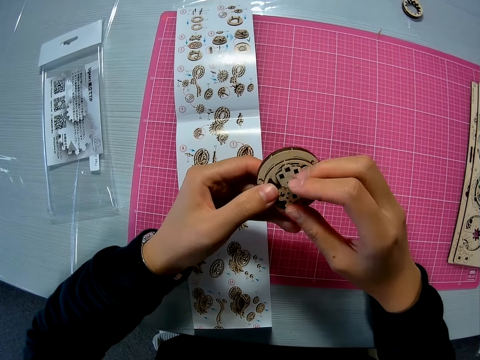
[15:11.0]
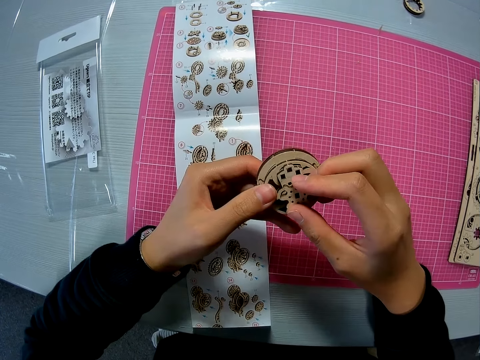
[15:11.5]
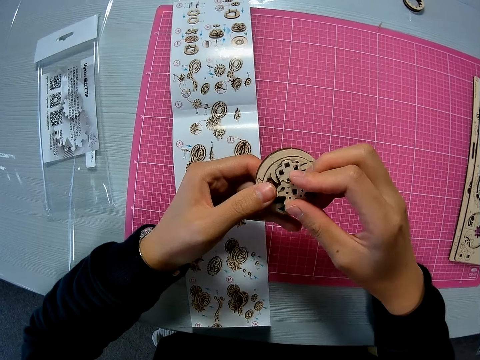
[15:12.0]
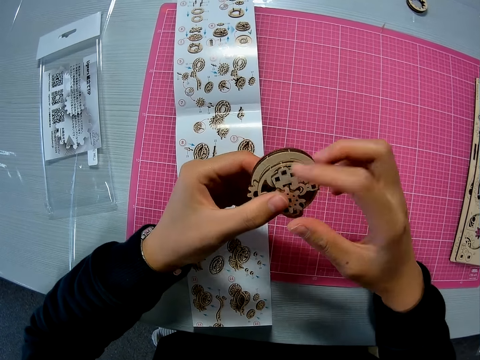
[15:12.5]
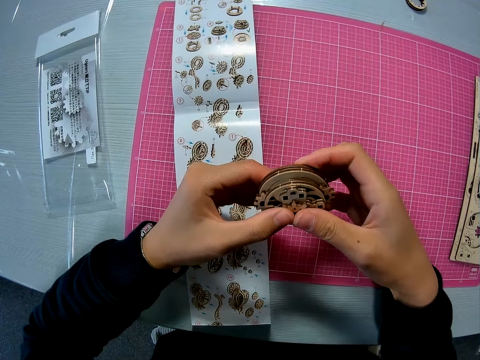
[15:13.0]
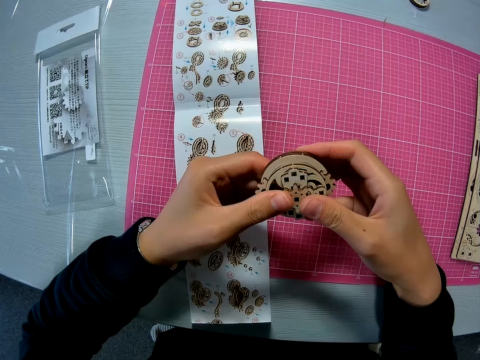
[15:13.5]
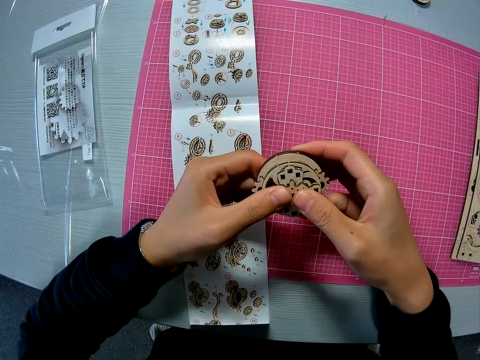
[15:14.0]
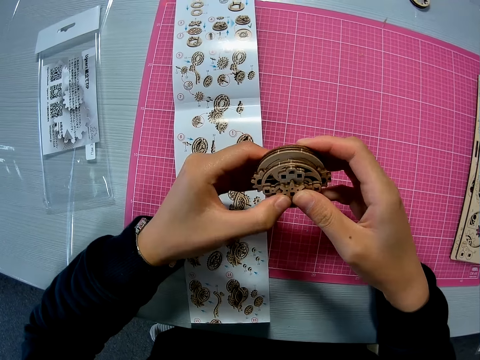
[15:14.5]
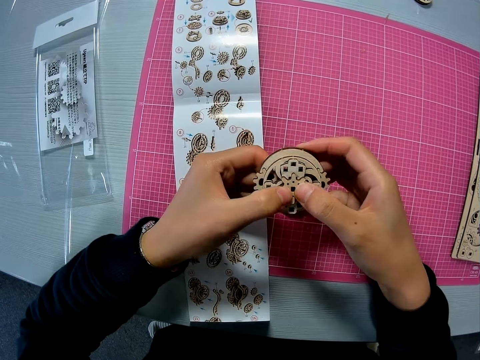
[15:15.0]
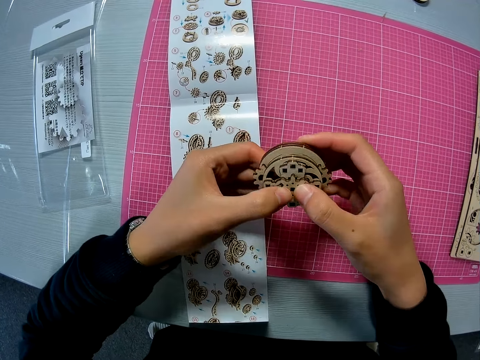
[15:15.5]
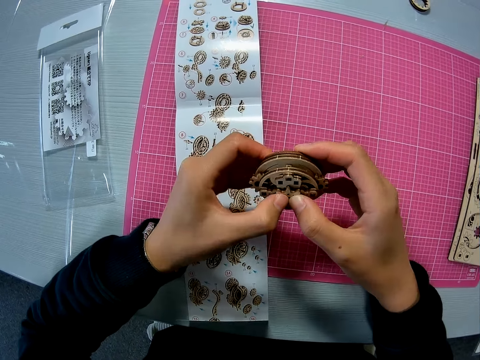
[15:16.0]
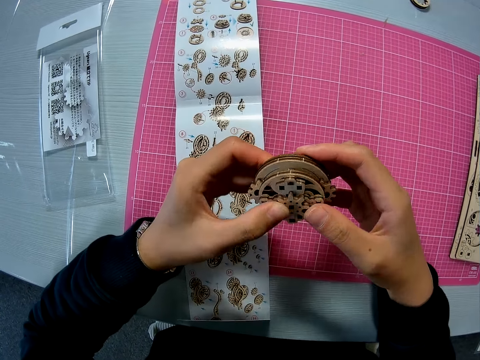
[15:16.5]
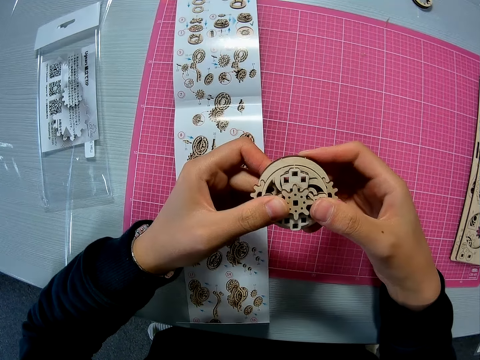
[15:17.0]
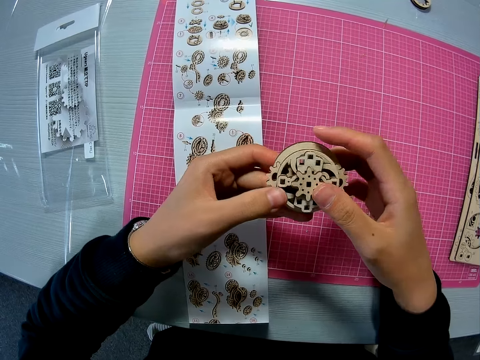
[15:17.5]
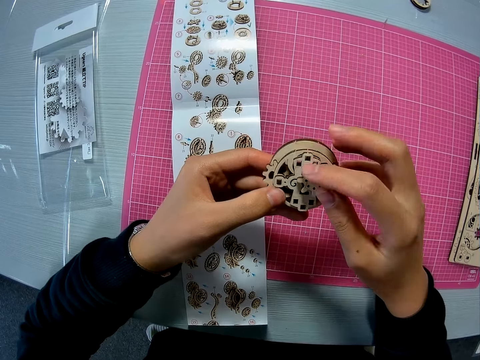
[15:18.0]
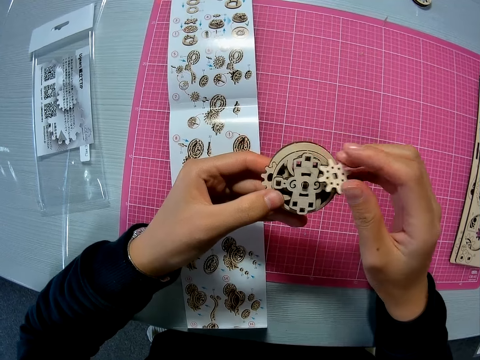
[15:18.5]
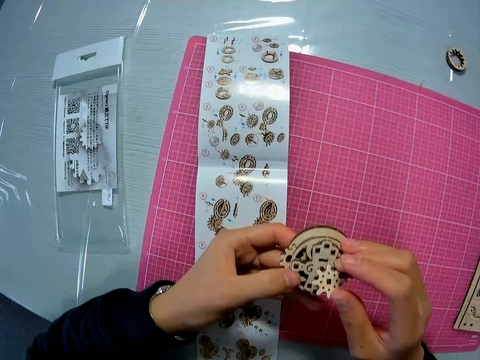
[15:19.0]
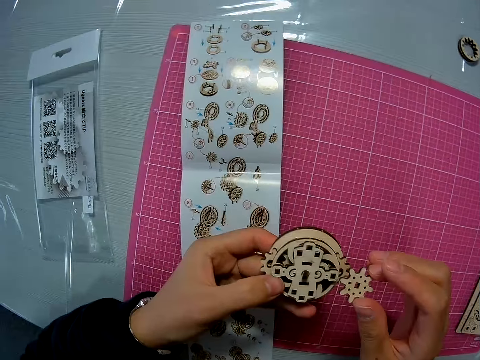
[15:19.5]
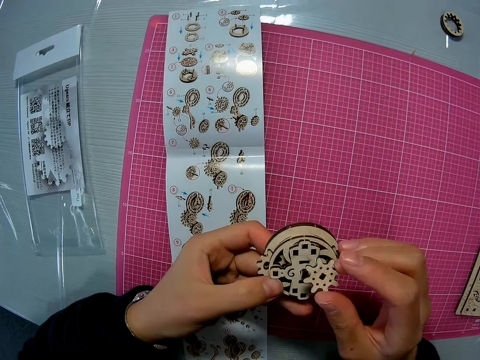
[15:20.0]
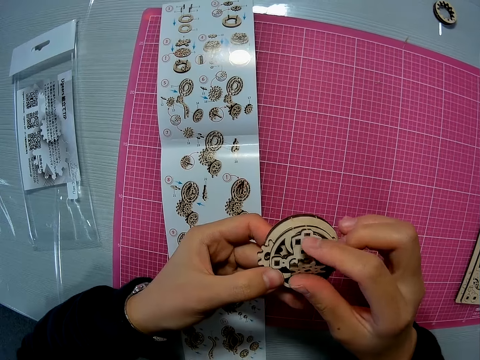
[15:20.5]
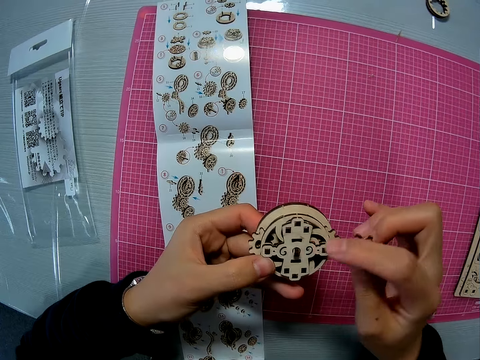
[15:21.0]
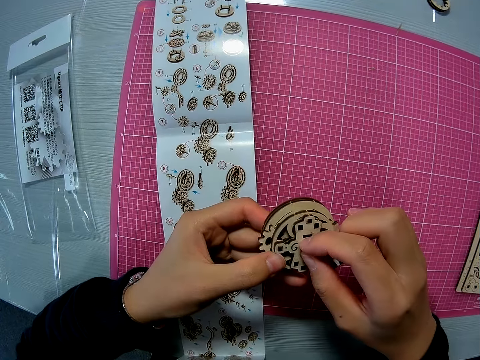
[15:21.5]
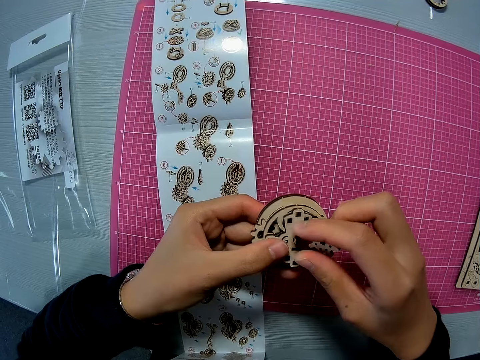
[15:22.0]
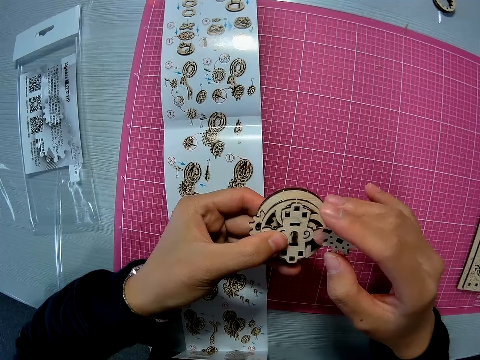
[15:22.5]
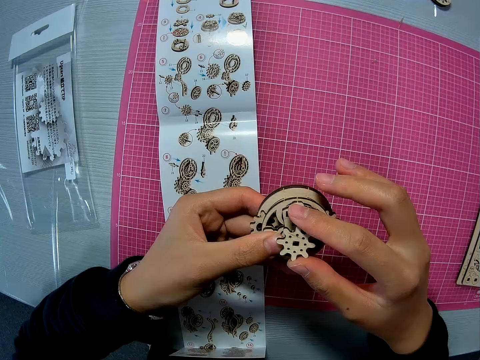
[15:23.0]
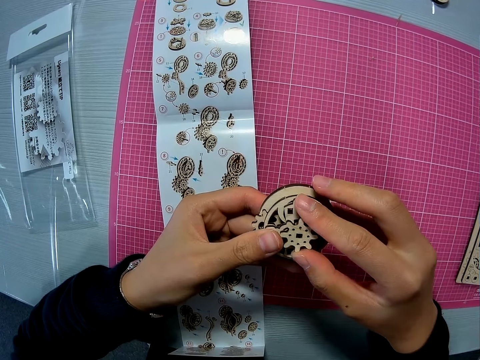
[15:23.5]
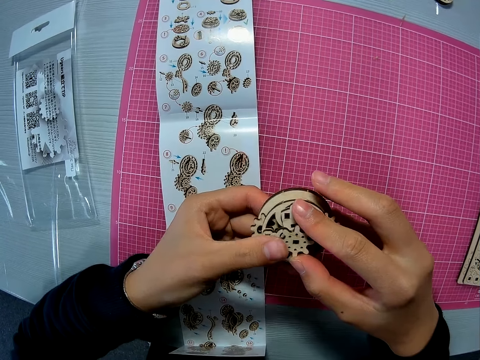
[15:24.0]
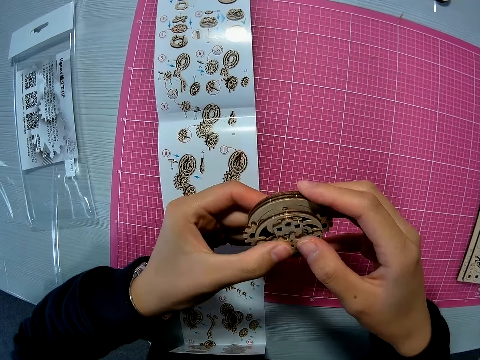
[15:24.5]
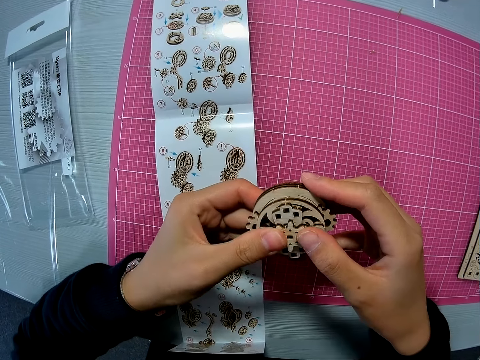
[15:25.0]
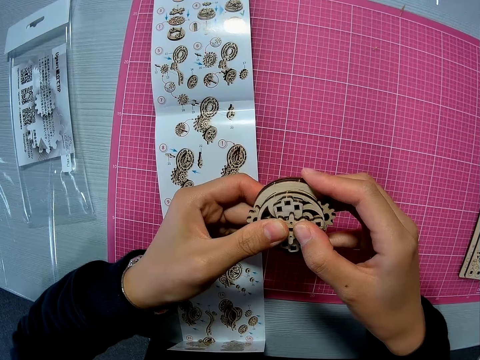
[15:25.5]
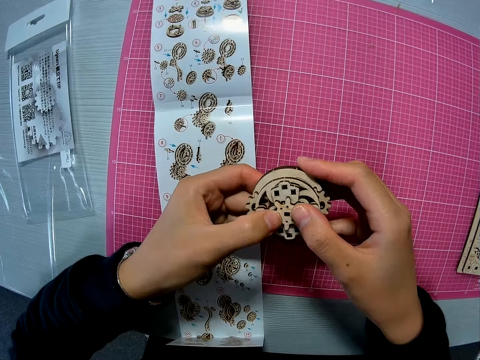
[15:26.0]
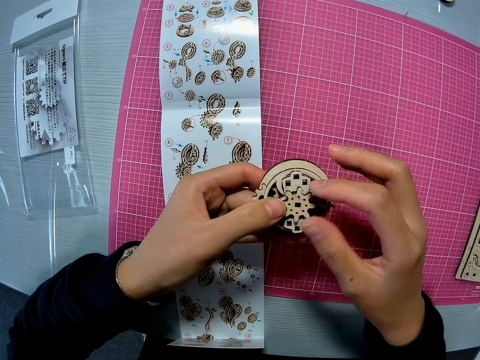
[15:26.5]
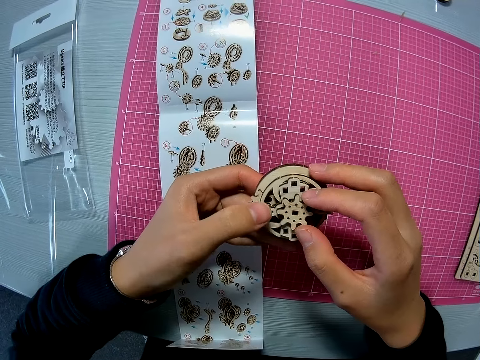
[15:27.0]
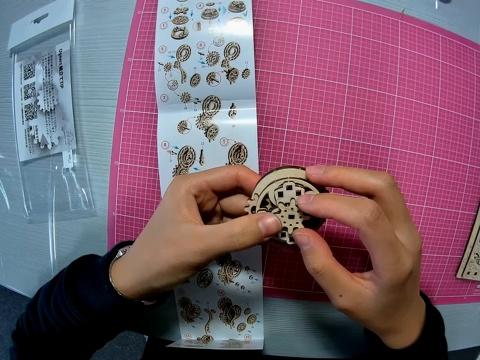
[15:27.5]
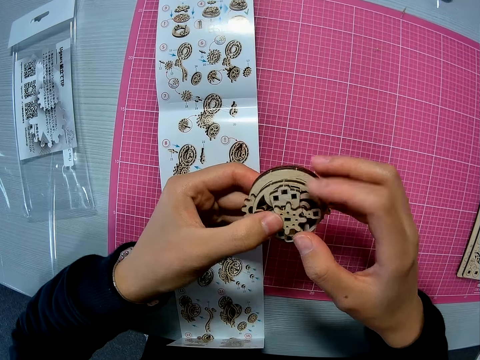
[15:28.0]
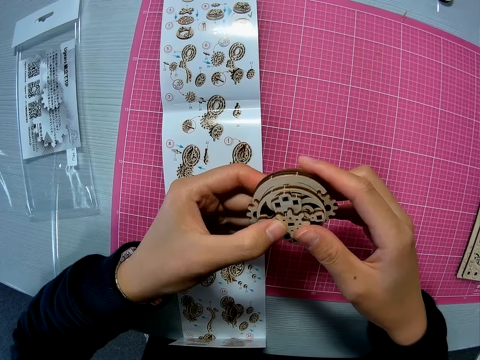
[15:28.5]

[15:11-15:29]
The camera wearer fits the wooden gear piece. They remove the wooden gear piece. They hold the wooden gear piece. They adjust the wooden gear steel. They stick the wooden gear piece in the wooden gear steel. They fit the wooden gear steel.

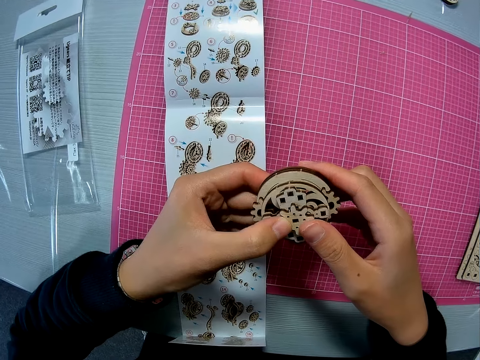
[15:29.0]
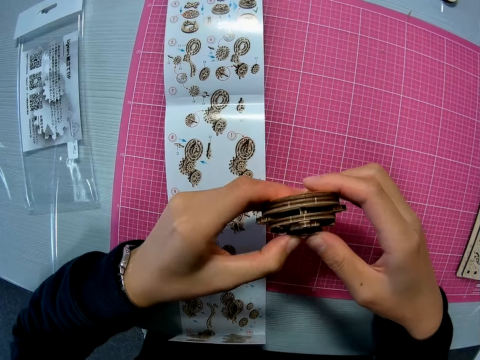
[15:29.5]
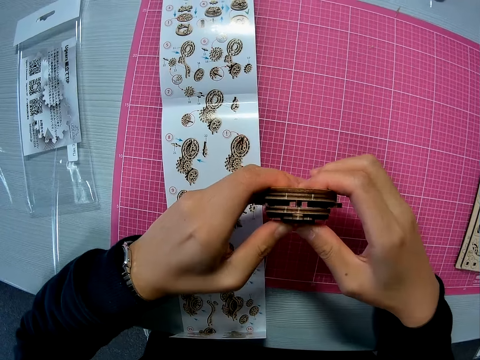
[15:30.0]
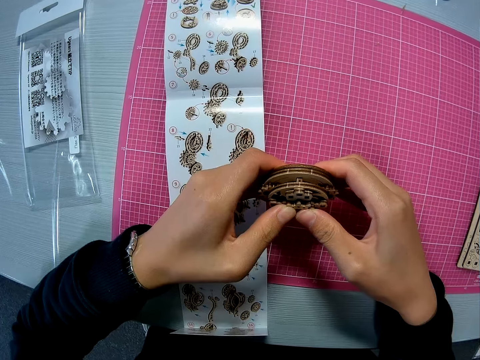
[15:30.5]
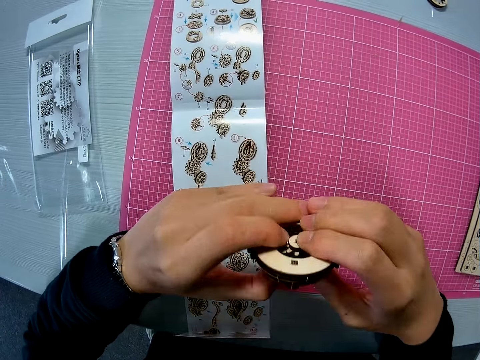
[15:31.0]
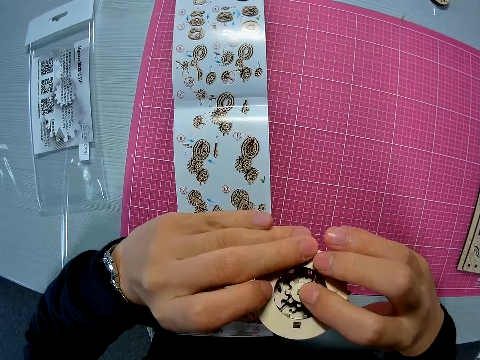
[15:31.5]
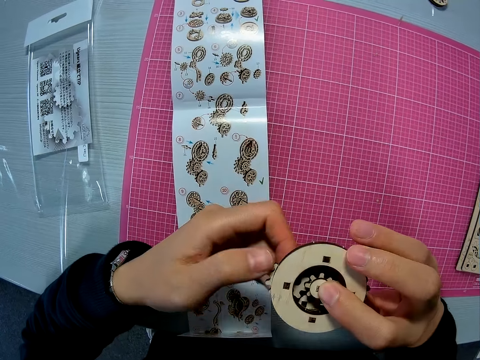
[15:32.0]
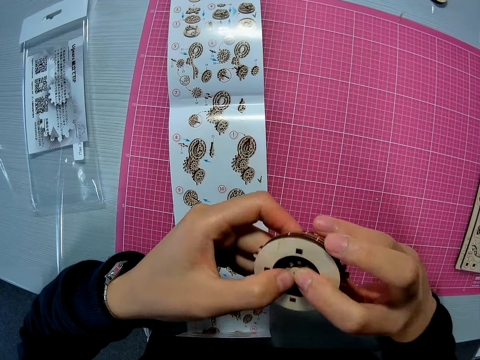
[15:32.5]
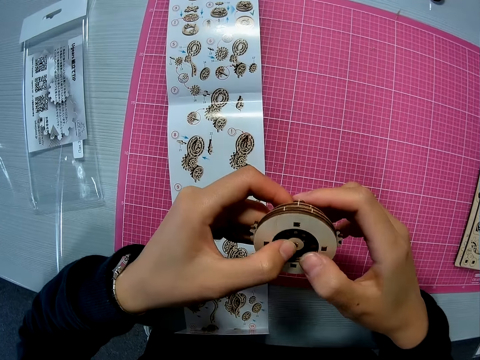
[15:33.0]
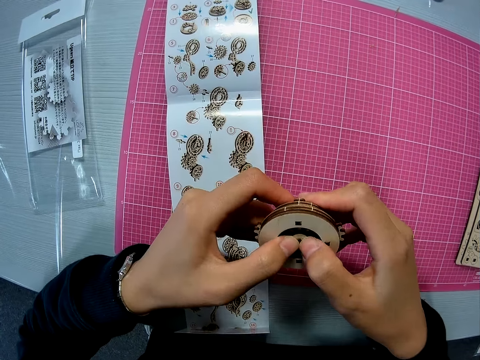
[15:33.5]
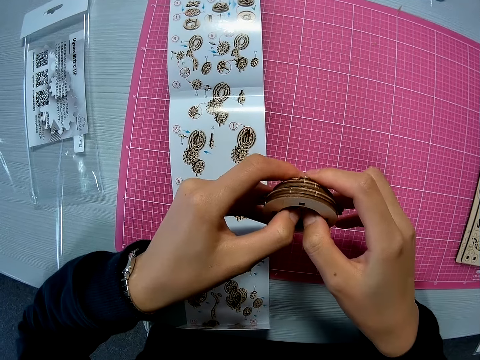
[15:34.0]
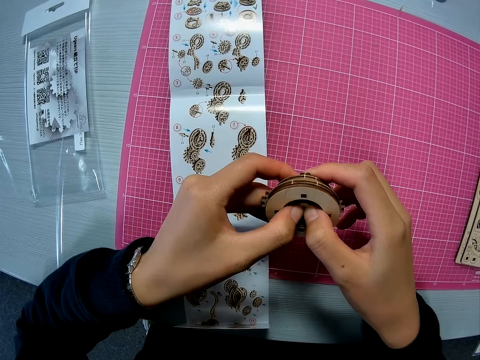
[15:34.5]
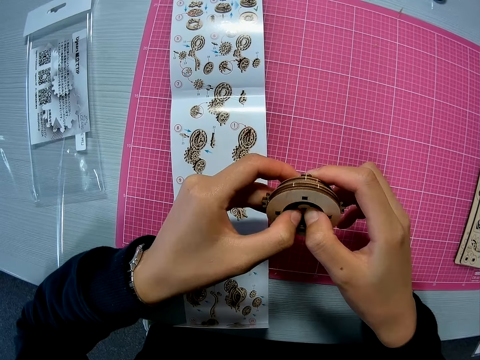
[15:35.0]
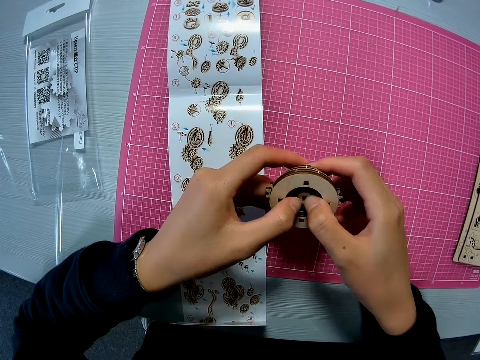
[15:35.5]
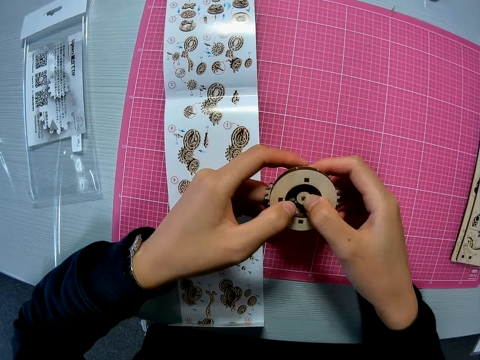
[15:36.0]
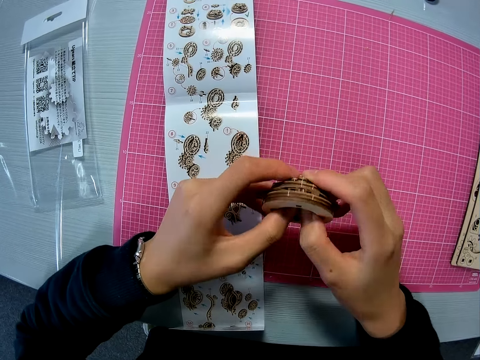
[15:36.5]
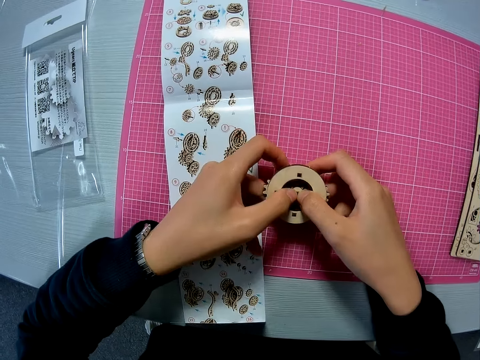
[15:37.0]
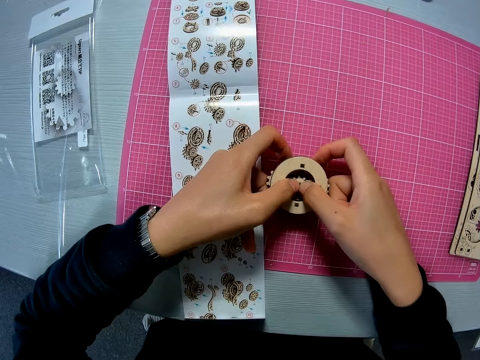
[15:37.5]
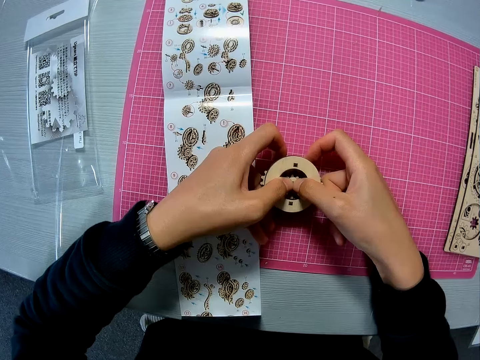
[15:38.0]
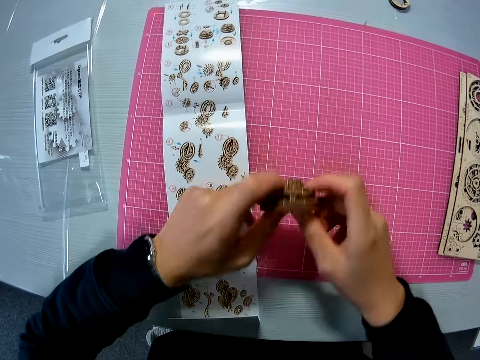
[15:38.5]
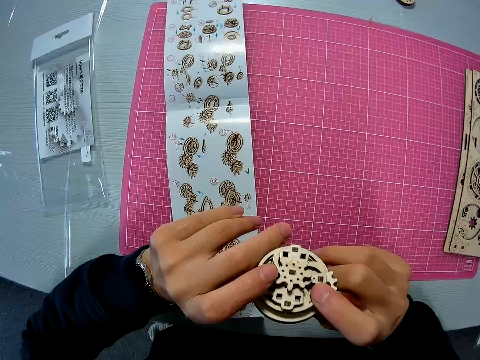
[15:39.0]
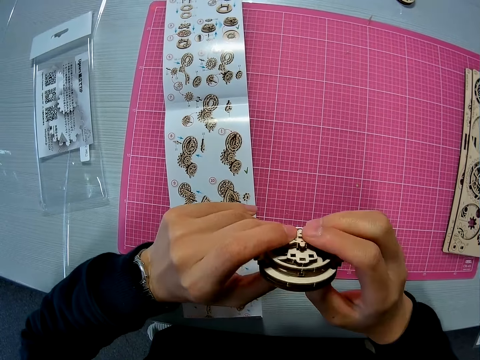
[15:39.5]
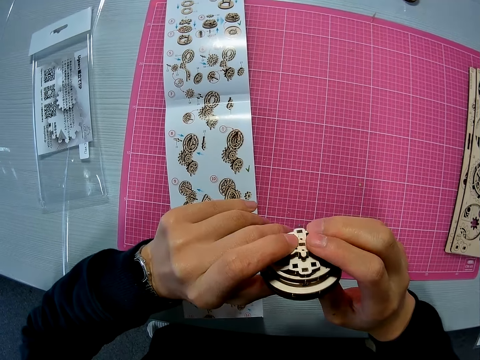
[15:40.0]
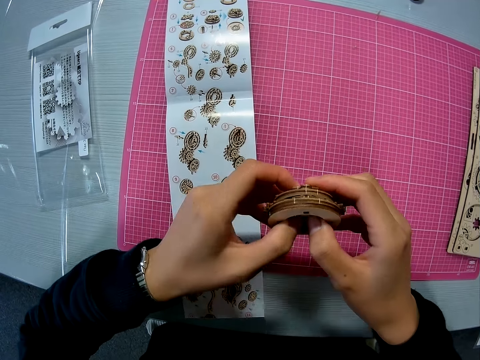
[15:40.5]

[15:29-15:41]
The camera wearer turns the wooden gear steel. They fit the wooden gear steel. They drop the mechanical model on the pink sheet on the table. They raise the mechanical model with both hands. They stare at the wooden gear steel. They continue attaching the puzzle piece to the mechanical model with both hands.
